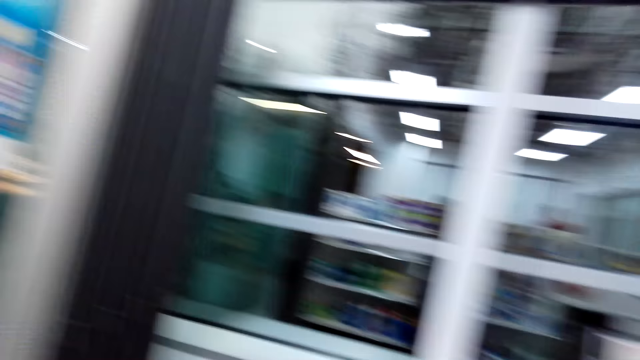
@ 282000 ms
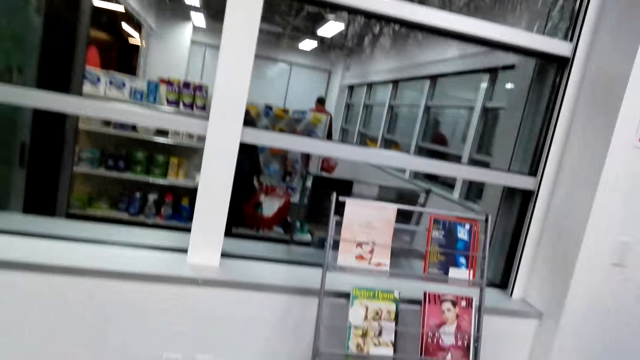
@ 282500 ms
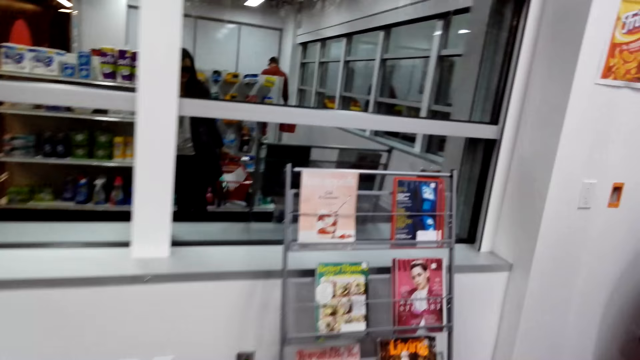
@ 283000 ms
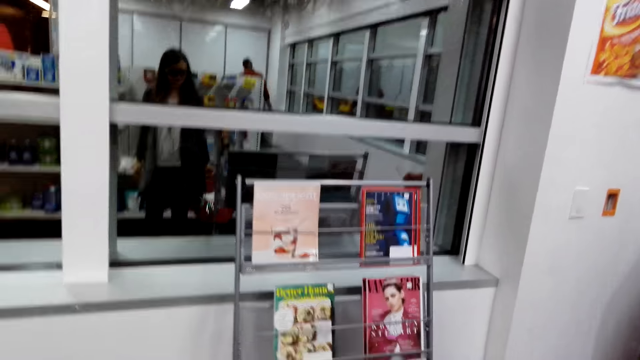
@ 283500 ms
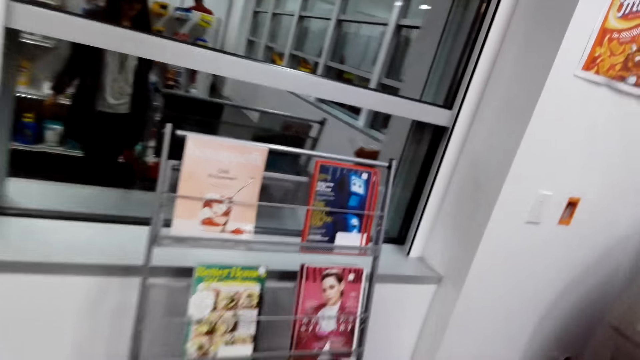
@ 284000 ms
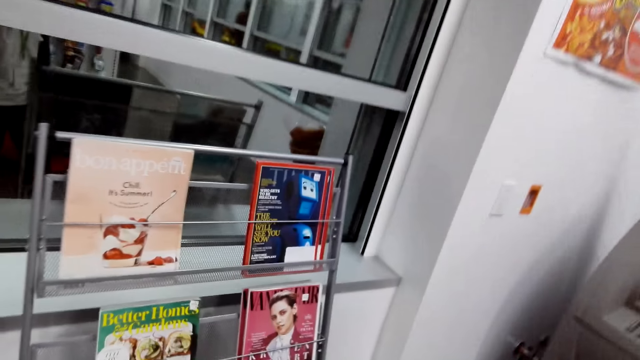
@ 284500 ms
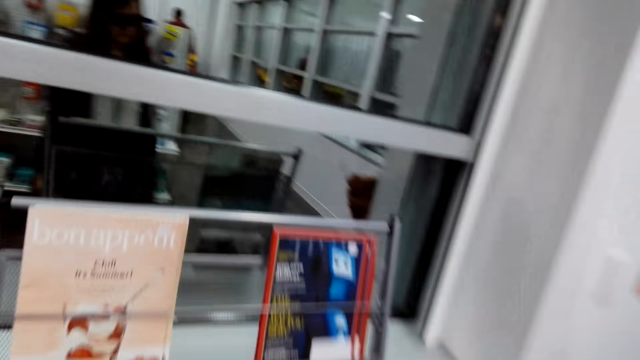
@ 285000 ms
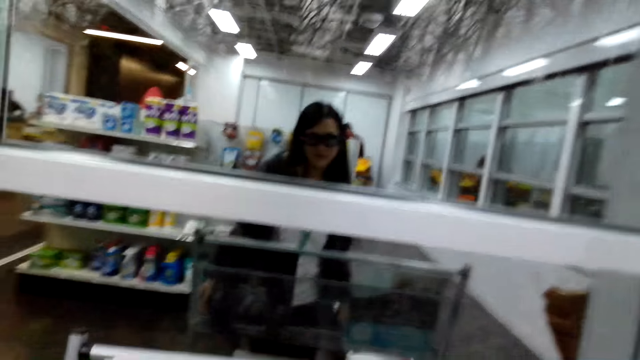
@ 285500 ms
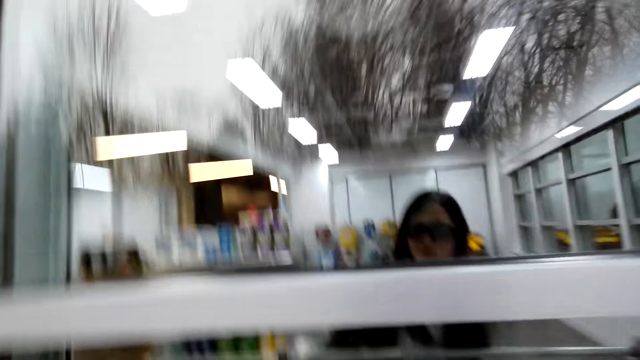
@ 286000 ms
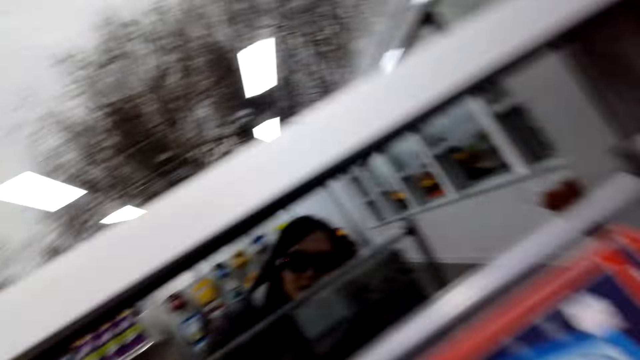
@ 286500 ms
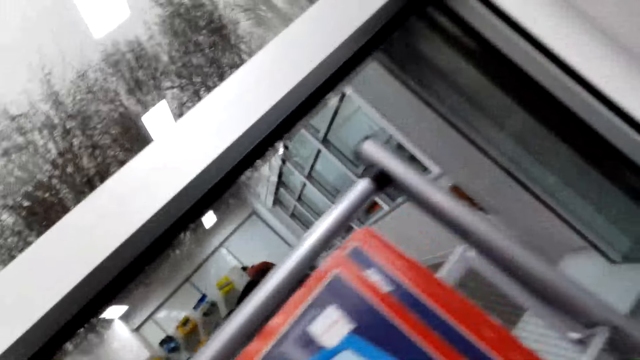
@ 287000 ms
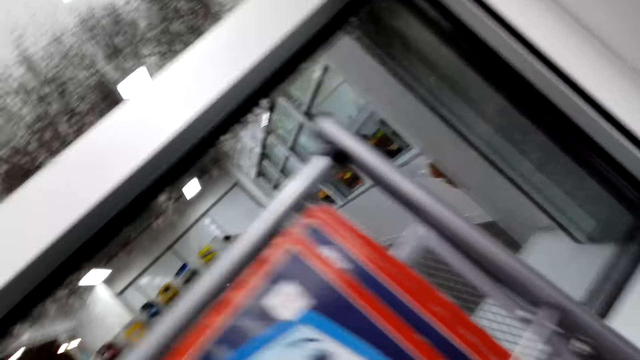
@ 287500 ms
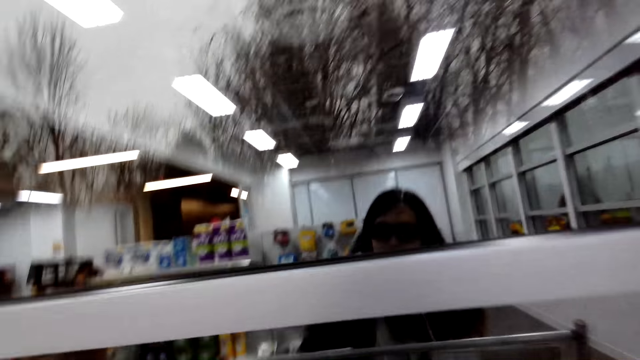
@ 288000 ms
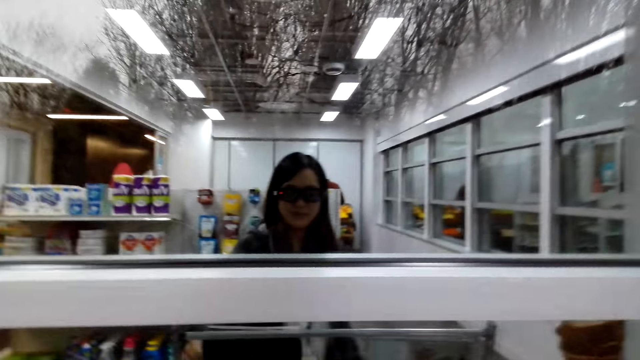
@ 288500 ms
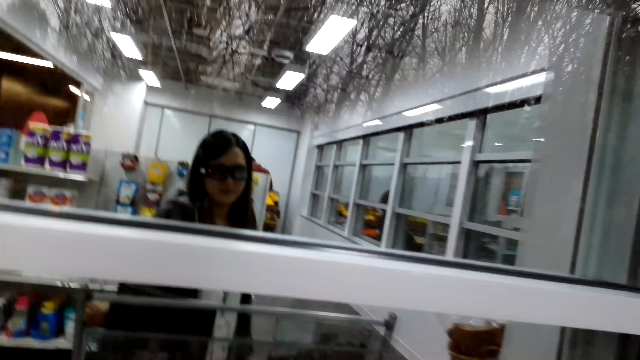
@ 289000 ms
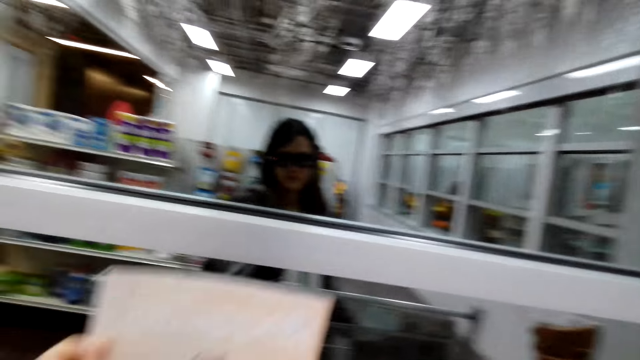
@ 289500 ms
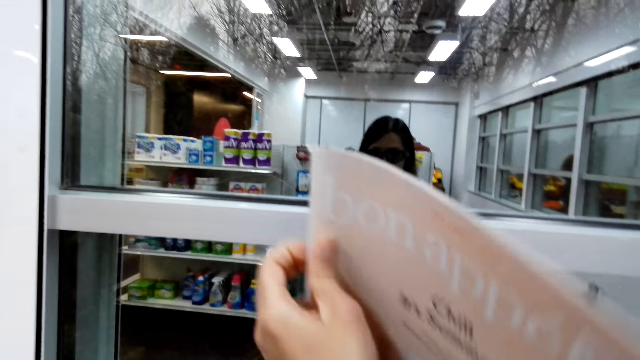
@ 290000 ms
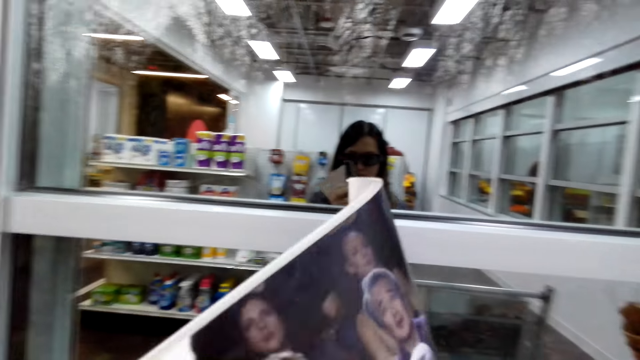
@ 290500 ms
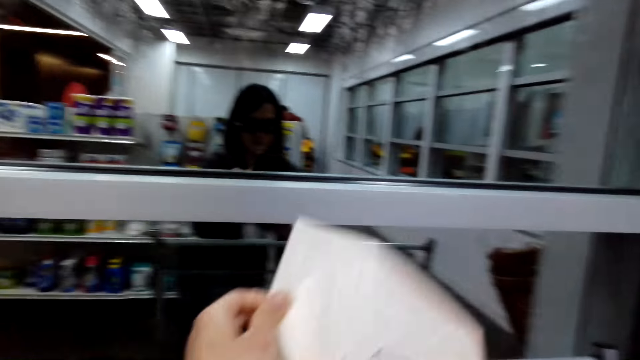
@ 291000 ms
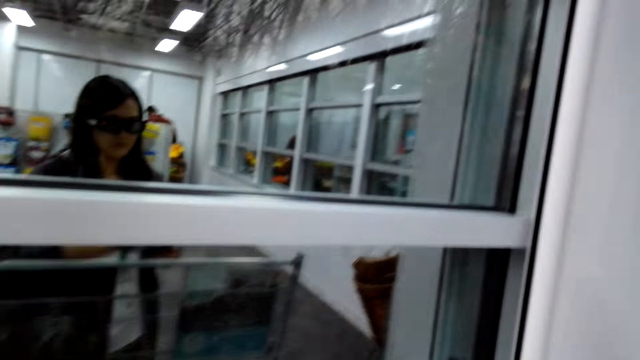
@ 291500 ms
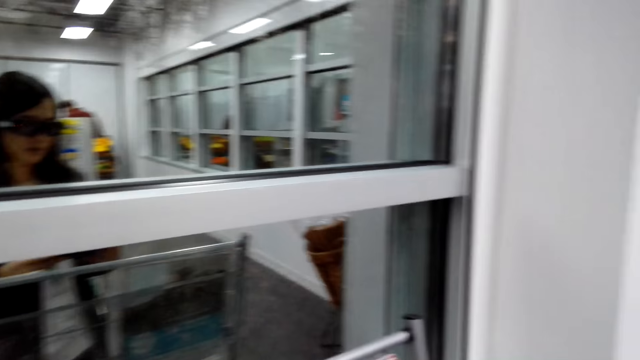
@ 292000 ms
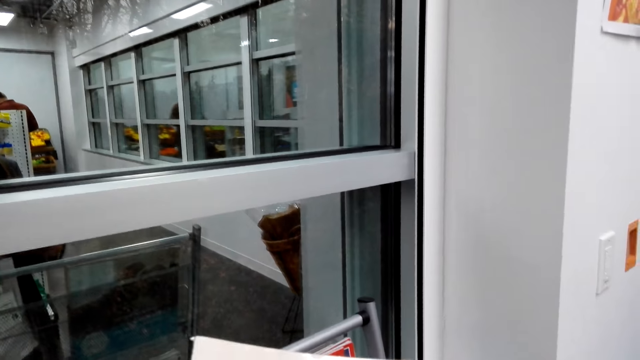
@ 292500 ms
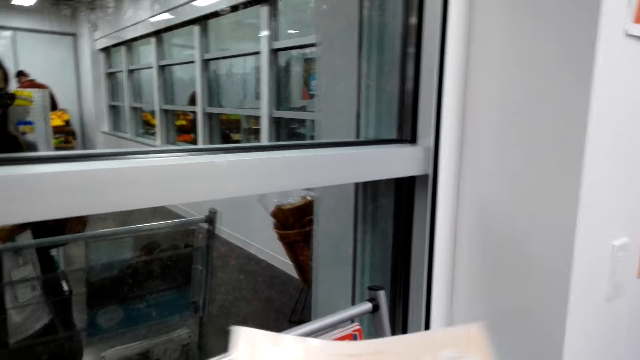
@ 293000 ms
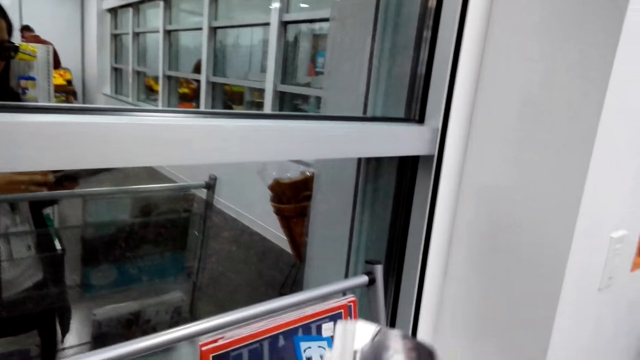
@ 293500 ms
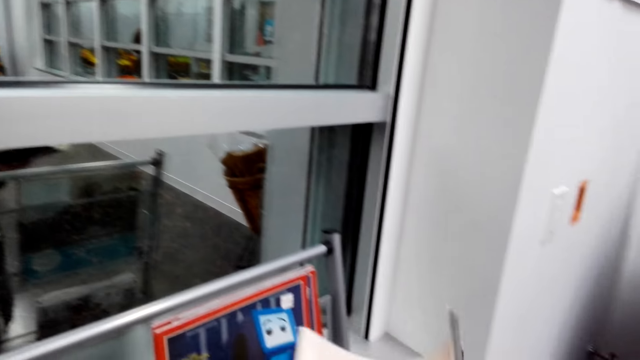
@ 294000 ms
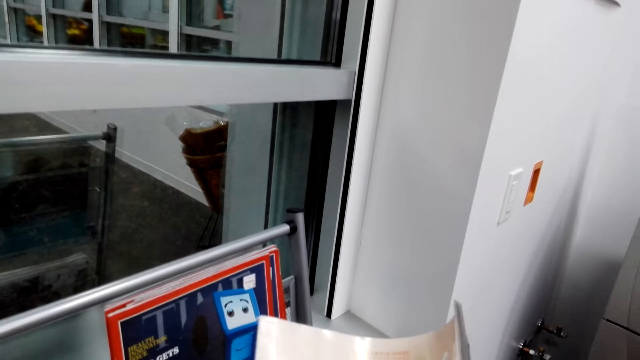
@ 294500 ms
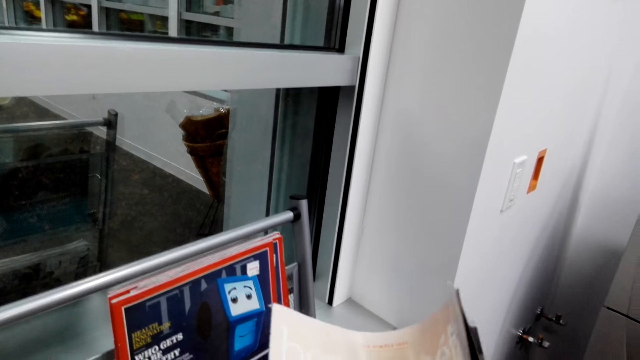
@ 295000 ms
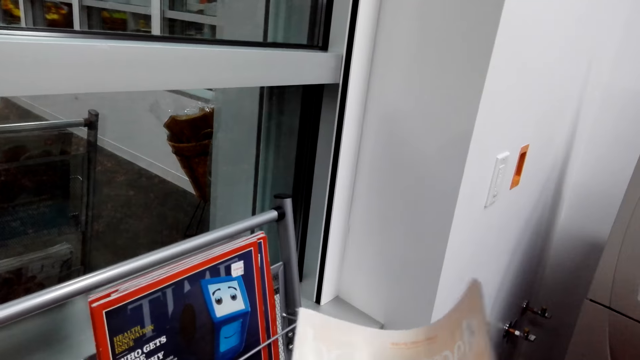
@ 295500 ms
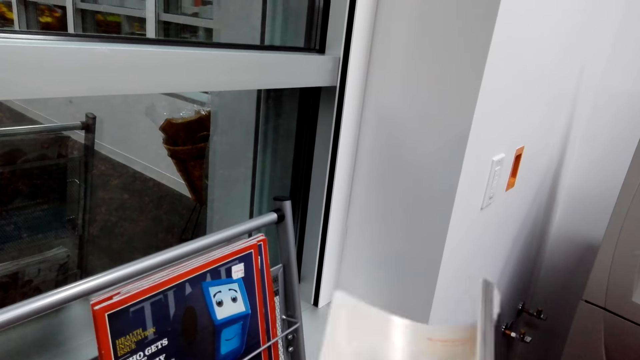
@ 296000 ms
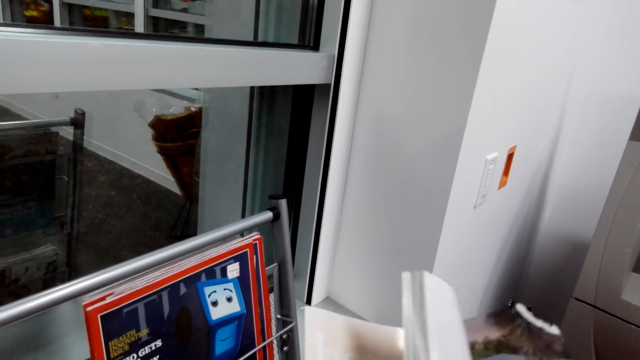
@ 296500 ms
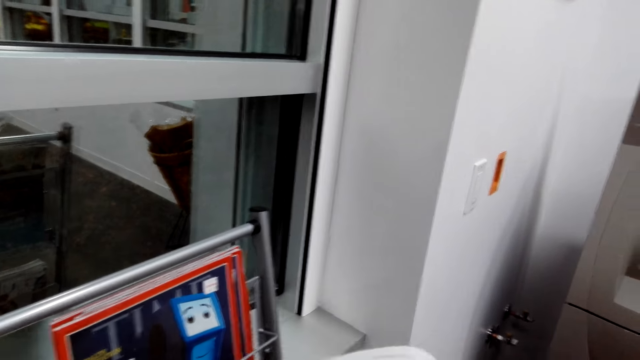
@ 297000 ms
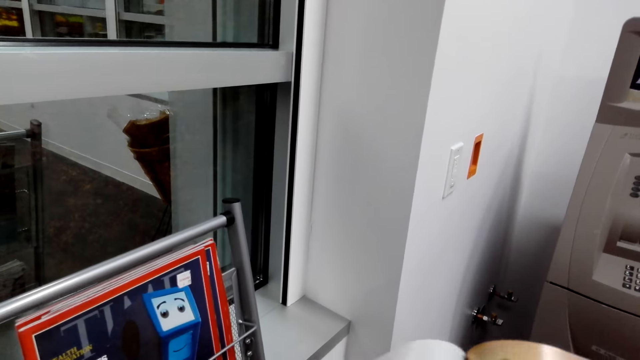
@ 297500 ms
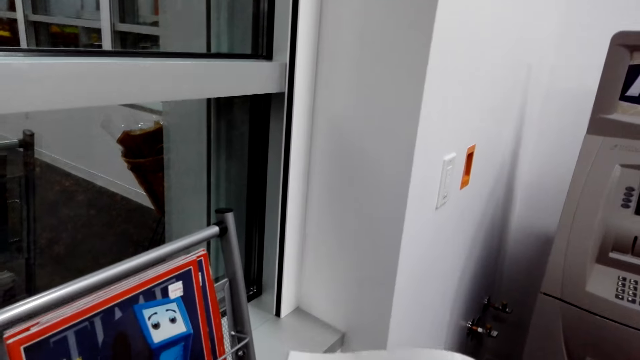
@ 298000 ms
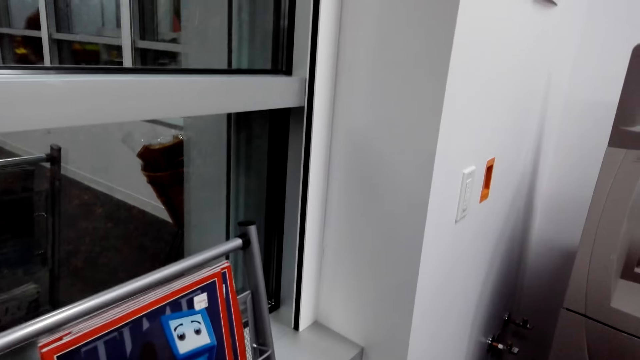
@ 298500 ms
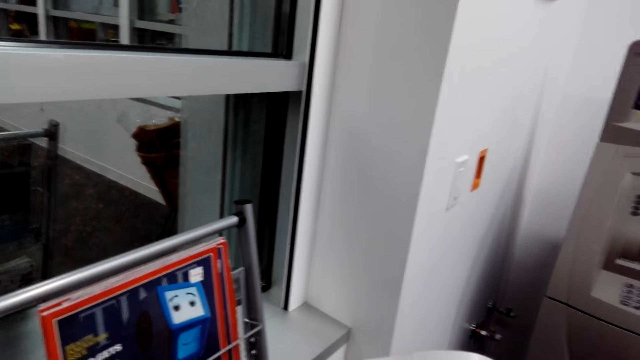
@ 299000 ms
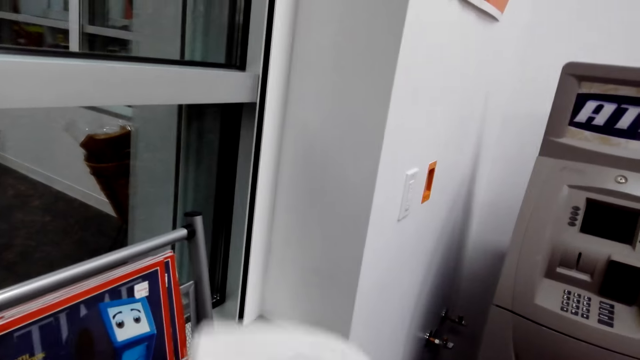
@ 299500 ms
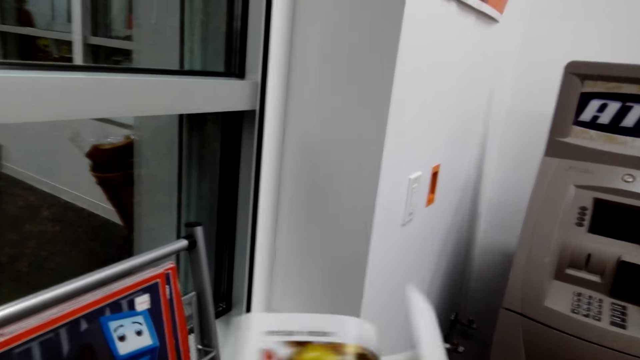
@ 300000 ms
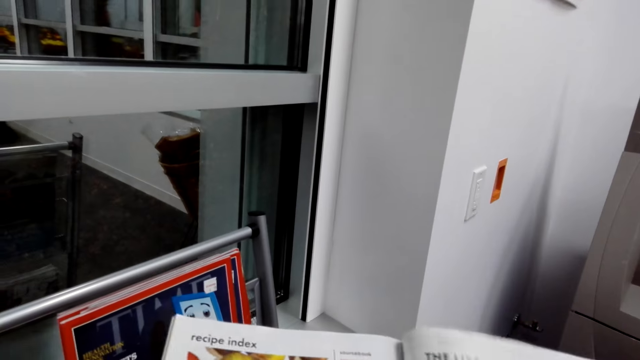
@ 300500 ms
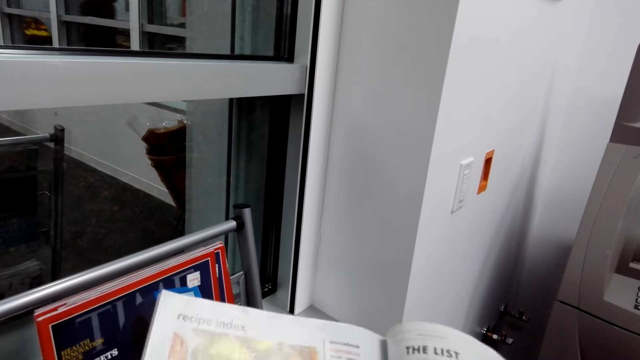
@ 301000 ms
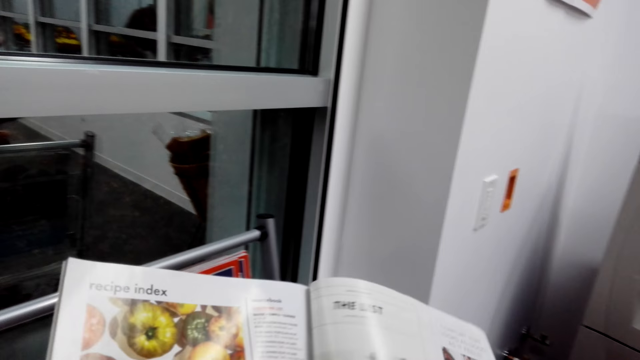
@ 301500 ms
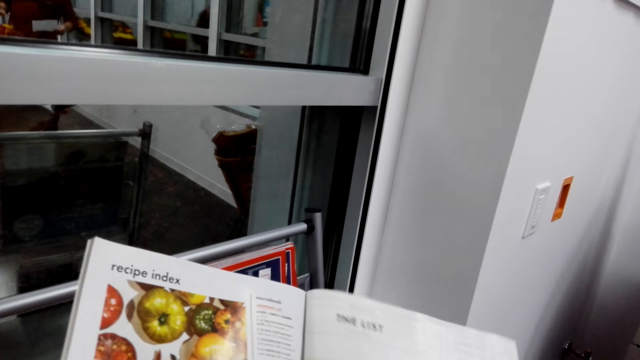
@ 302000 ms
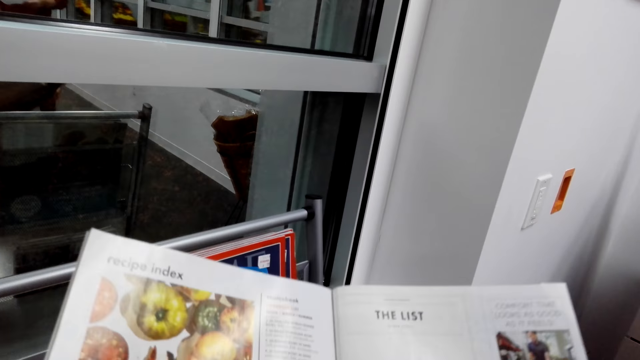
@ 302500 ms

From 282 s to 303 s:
The camera wearer walks around. They pick a book from the shelf. They pick a book. They open the book pages. They peruse the book.
